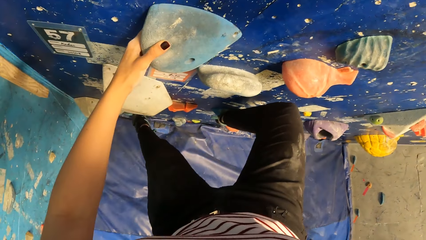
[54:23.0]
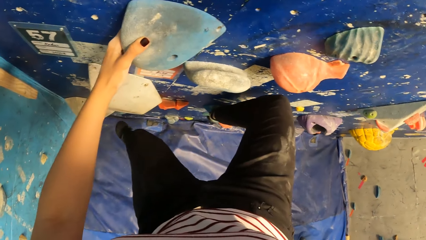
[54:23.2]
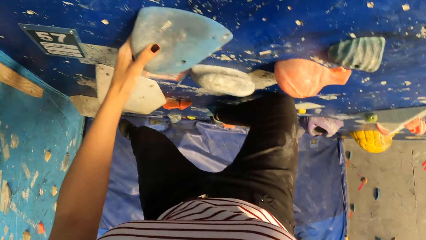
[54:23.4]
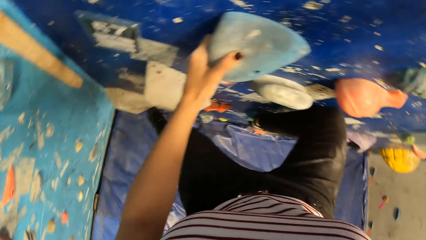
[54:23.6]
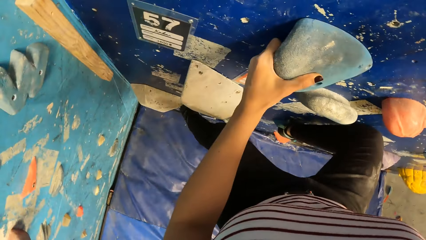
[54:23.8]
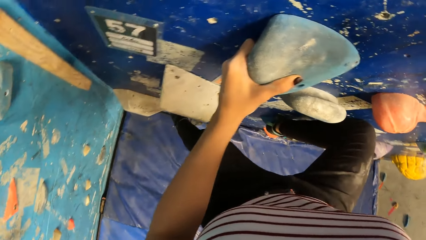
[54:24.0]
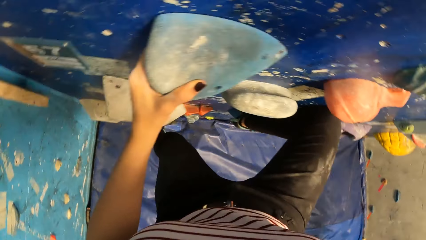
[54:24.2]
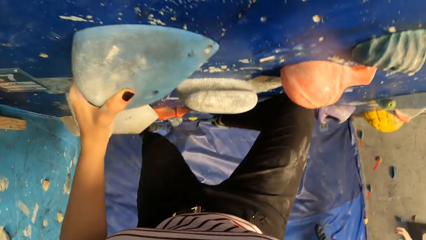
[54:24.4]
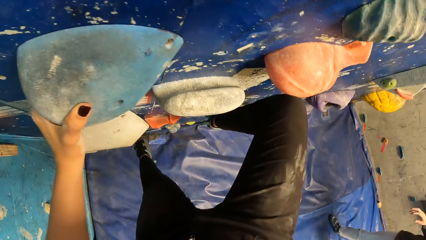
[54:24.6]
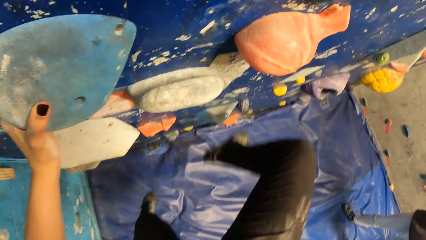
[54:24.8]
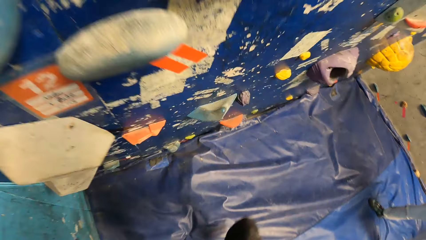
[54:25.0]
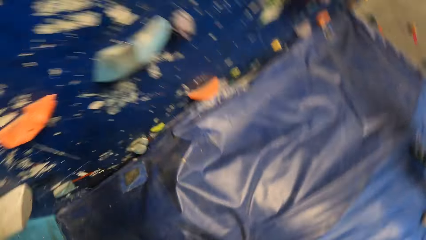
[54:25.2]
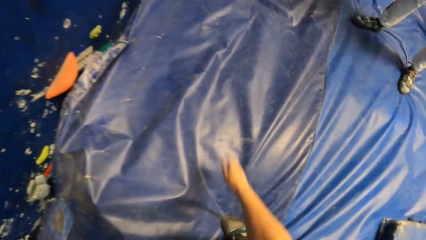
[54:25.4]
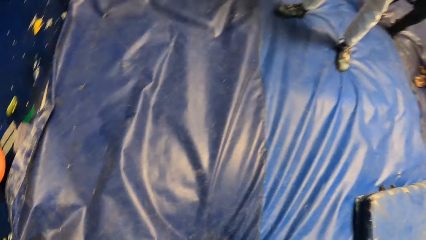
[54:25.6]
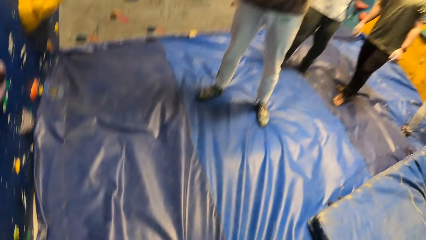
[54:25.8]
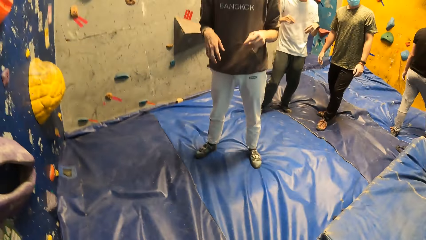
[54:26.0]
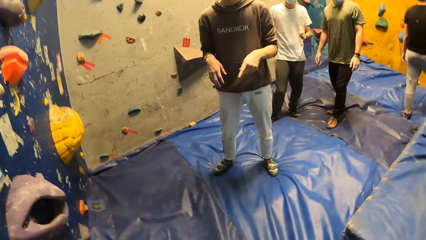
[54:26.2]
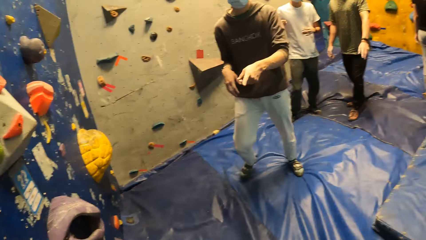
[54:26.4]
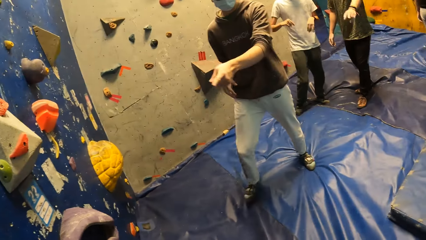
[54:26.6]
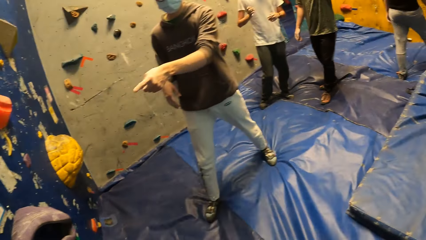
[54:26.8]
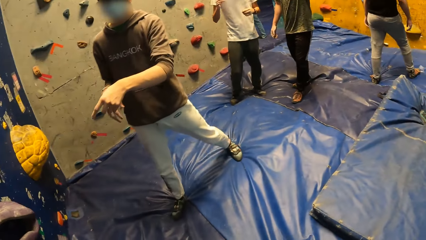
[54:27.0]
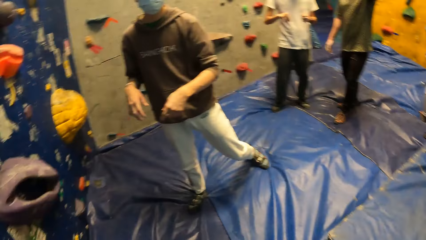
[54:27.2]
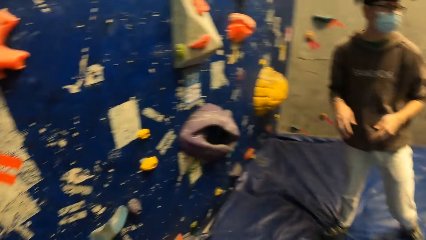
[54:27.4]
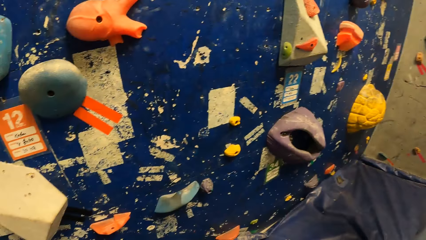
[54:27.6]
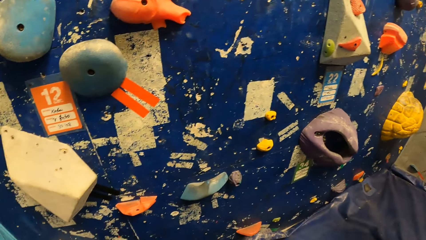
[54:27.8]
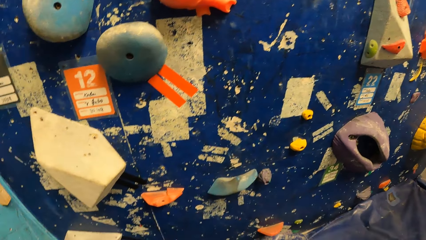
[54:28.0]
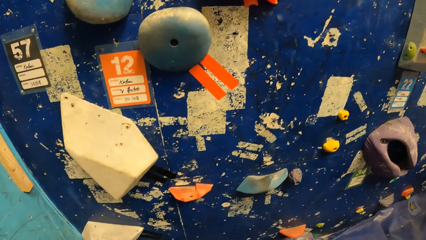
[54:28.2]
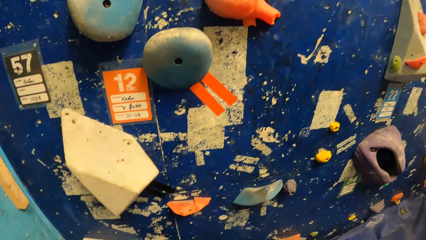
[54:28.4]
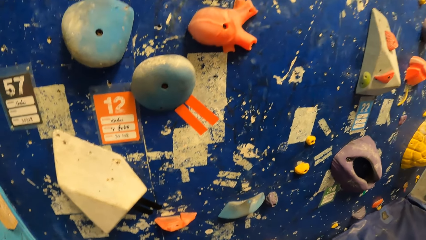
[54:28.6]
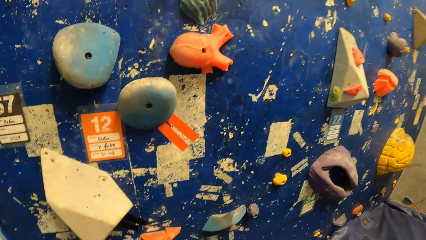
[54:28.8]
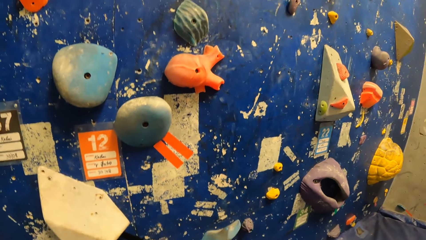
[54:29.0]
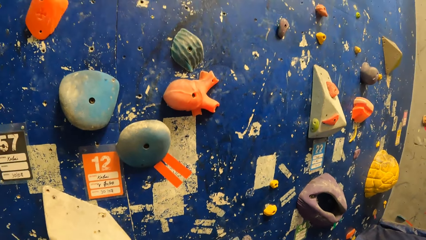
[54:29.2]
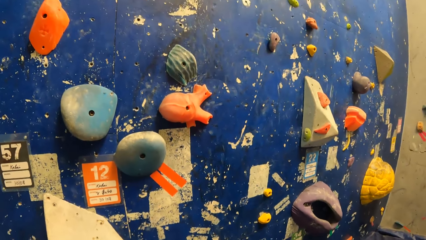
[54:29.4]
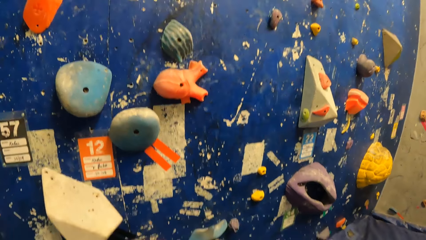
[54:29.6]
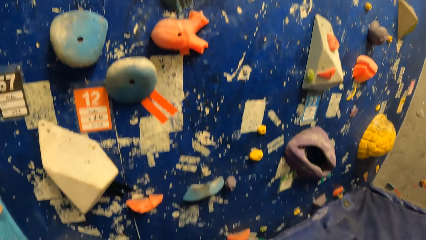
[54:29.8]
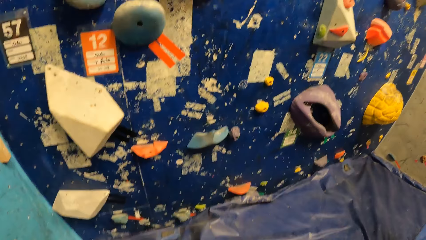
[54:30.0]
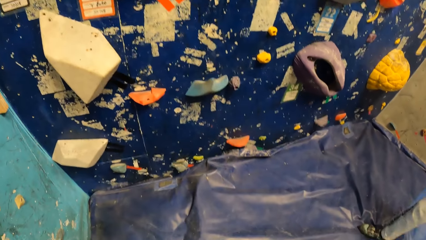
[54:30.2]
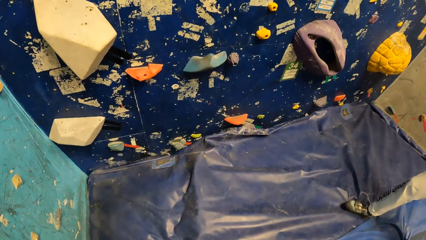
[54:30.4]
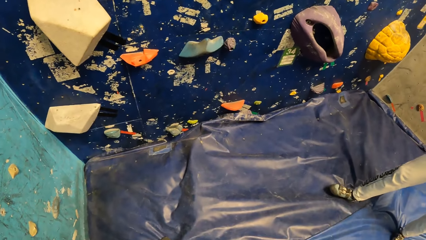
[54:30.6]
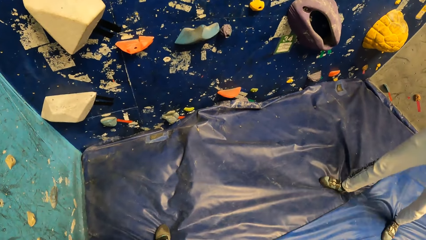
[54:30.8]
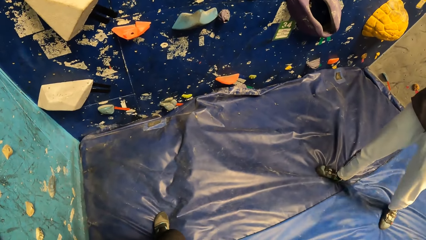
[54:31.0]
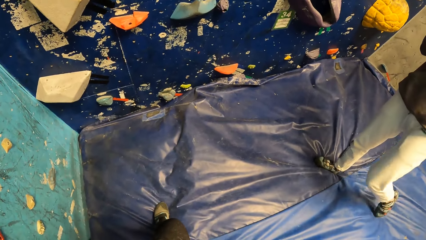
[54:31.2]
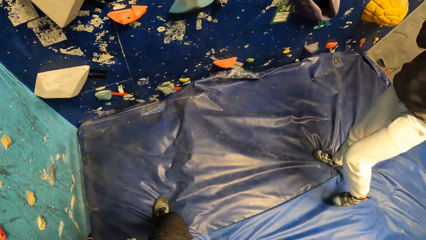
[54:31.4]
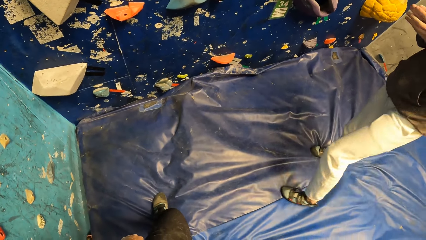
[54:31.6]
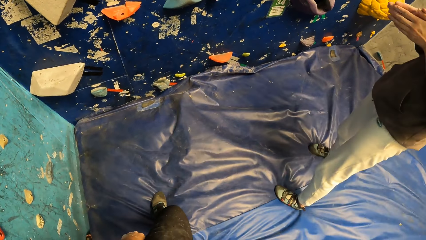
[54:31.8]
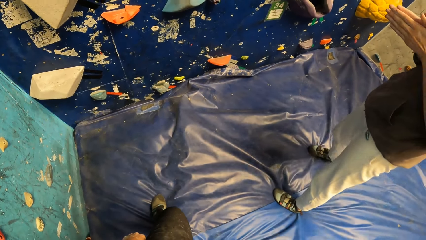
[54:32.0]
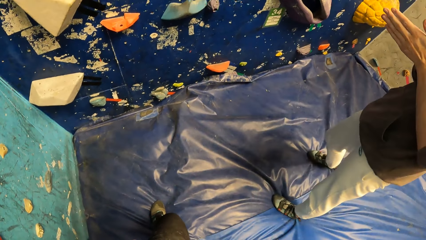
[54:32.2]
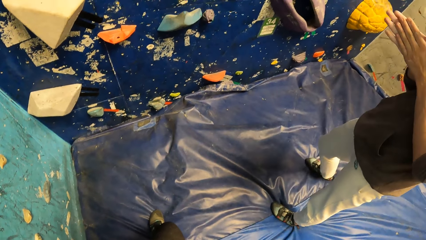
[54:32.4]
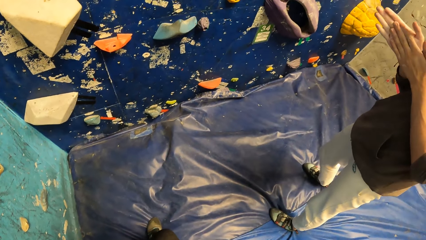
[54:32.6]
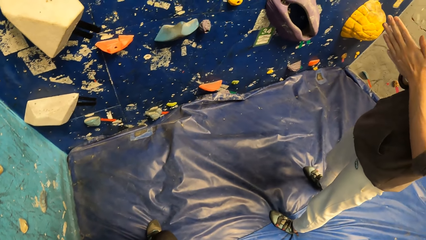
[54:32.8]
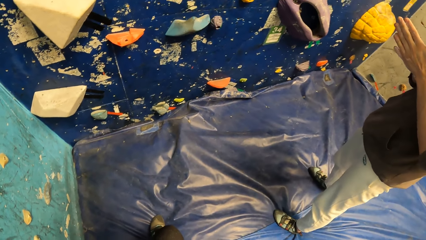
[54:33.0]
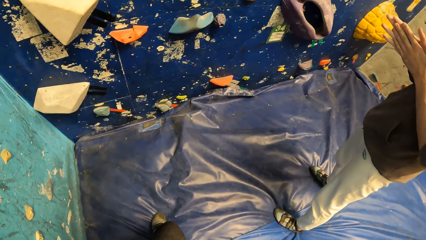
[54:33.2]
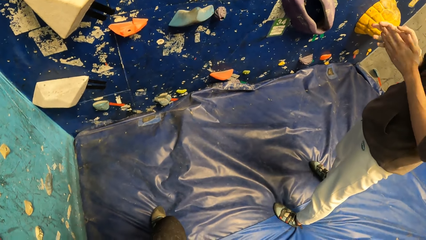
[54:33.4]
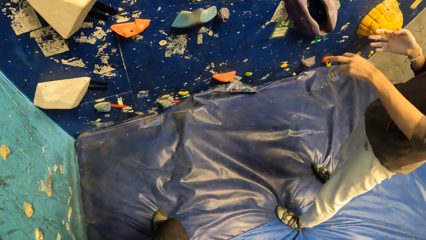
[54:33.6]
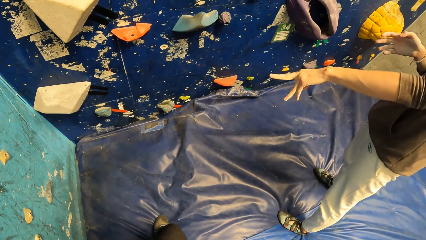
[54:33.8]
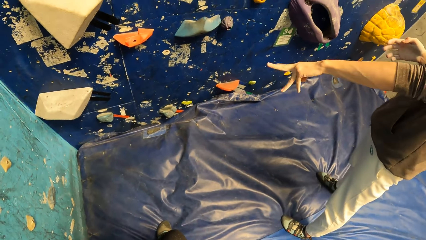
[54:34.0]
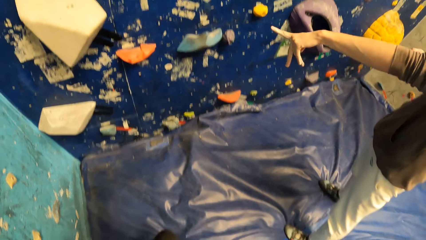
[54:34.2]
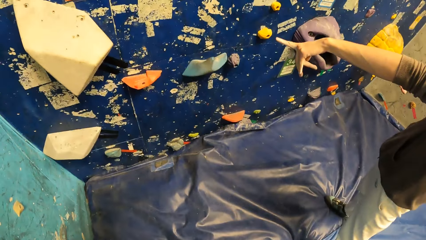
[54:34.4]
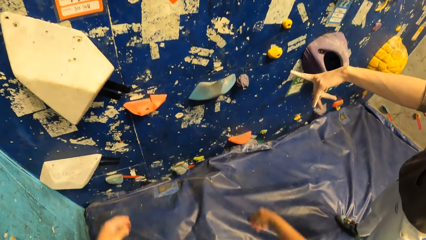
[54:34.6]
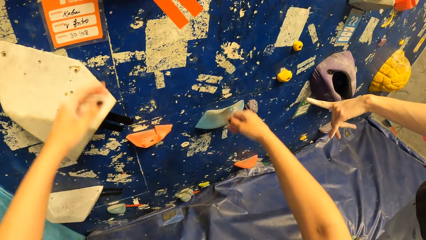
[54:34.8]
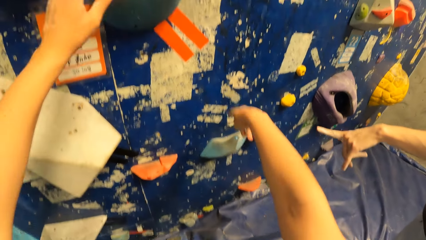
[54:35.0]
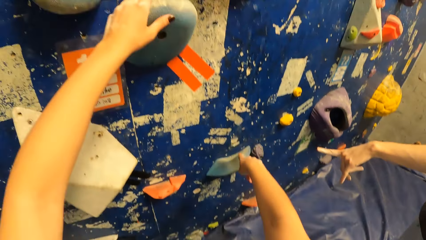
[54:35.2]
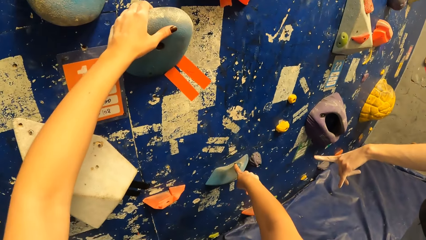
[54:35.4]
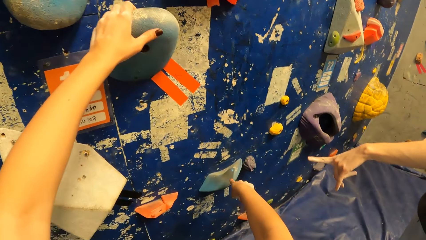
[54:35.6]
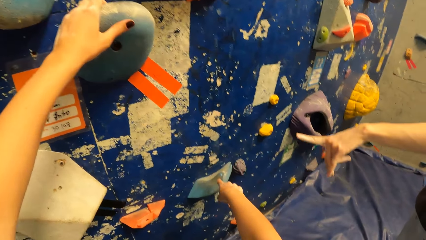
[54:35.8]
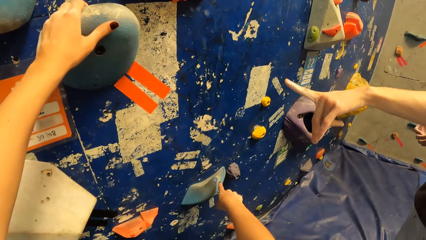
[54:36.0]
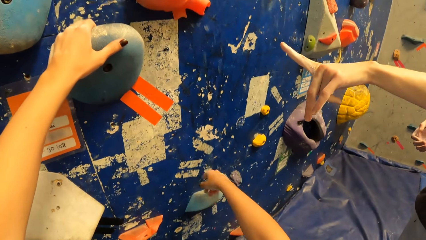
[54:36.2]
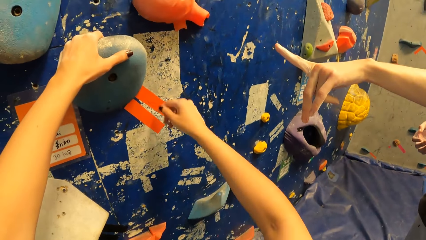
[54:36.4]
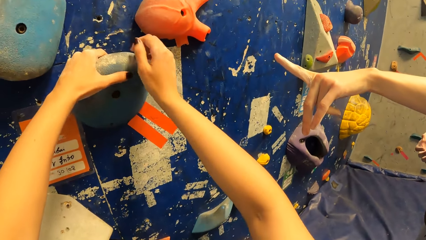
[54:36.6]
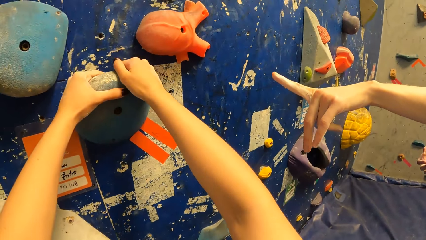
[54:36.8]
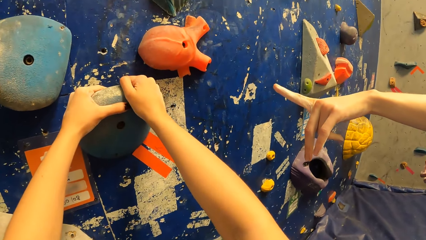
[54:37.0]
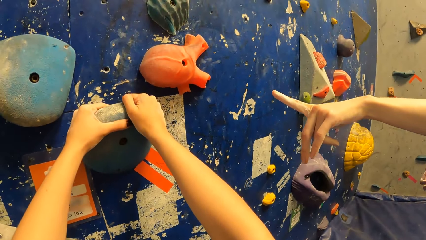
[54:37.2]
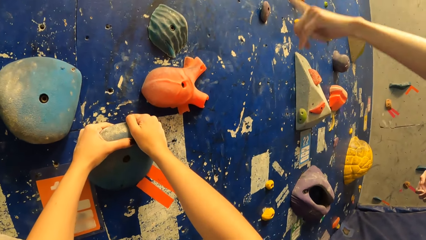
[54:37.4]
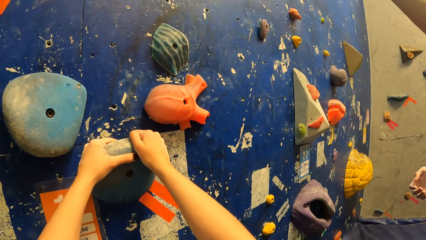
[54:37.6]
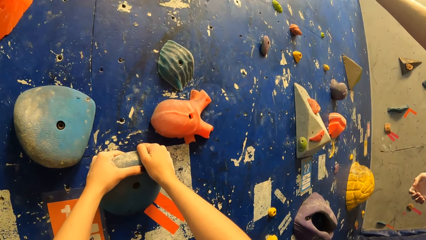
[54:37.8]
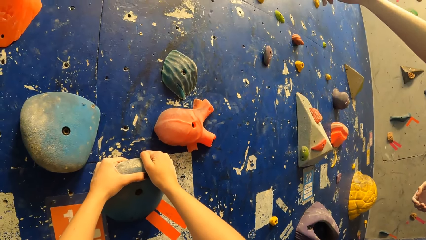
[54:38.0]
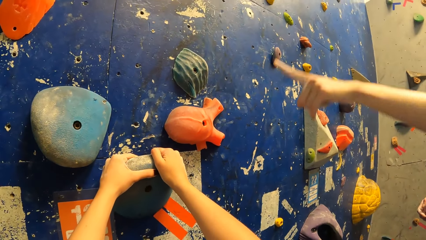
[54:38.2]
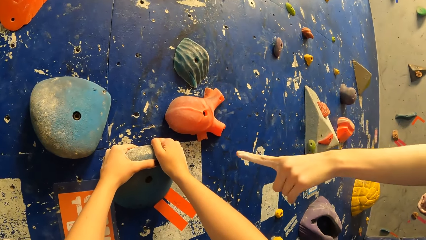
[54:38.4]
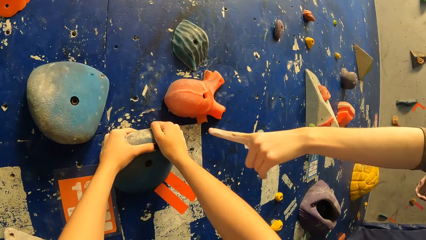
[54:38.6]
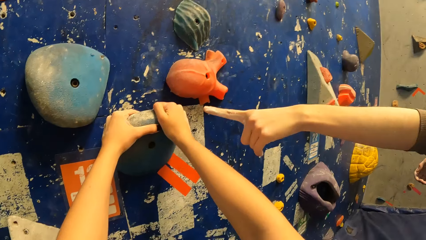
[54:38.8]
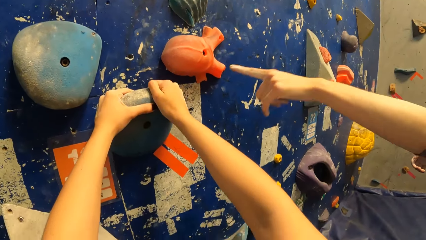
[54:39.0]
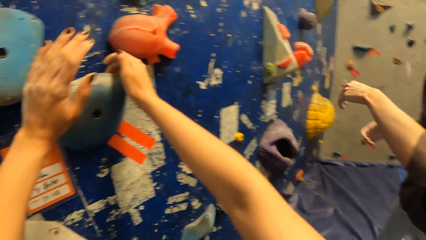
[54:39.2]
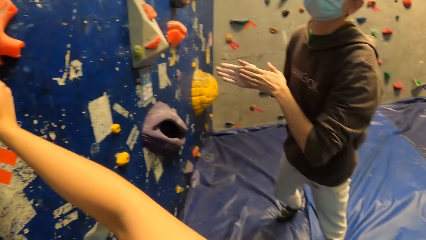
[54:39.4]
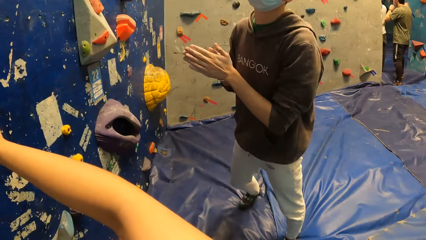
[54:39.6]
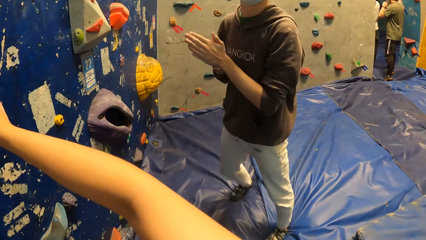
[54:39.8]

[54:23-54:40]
The camera wearer jumps down from the rock climbing game on a bouldering mat. A man points towards the climbing holds with his left hand. The camera wearer looks at the rock climbing game. The man rubs both hands together. He points towards the climbing hold with his left hand. The camera wearer holds the climbing hold with her left hand. She points at a climbing hold with her right hand. She holds the climbing hold with both hands.
